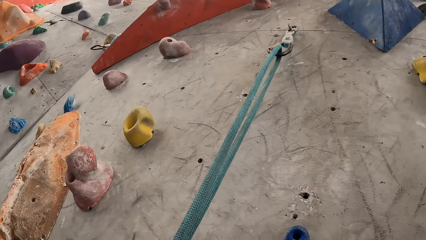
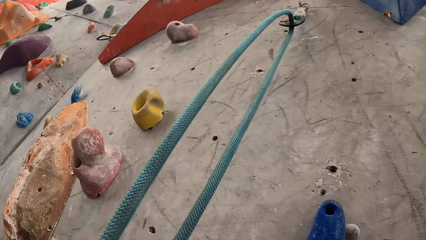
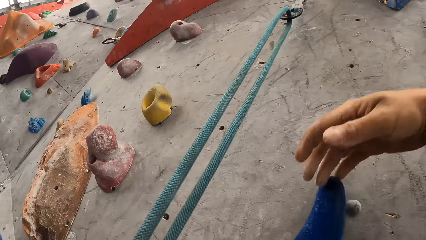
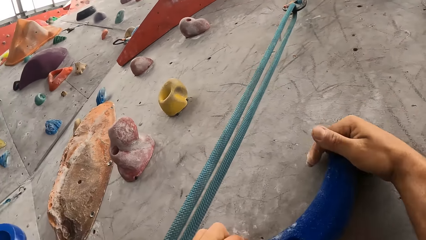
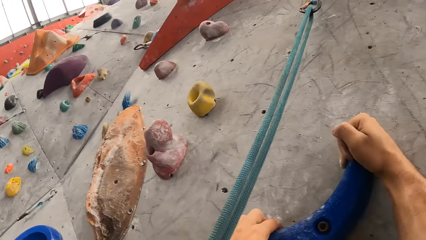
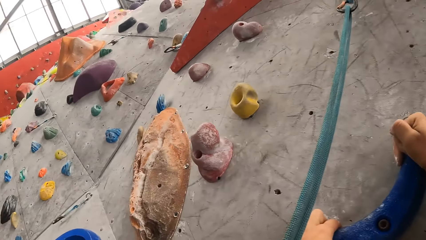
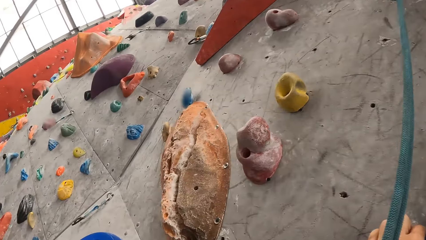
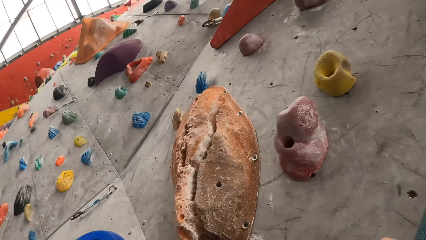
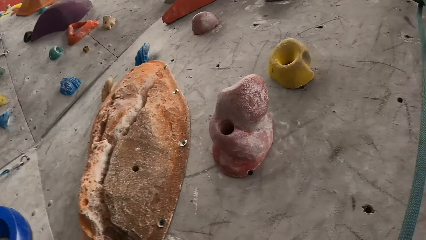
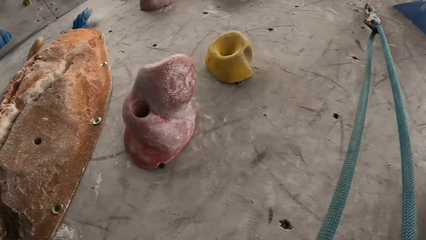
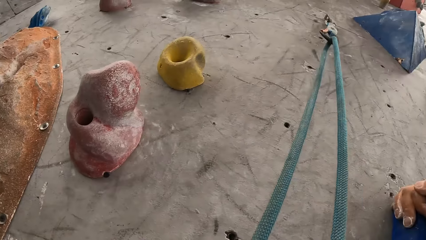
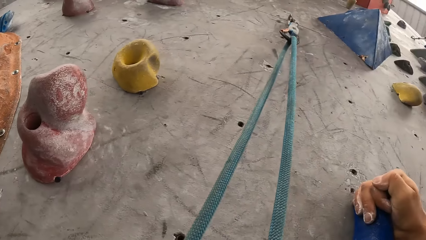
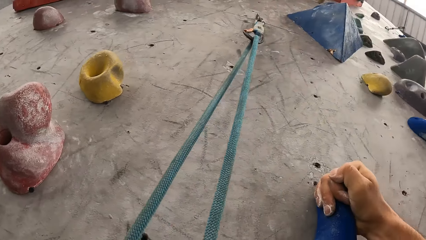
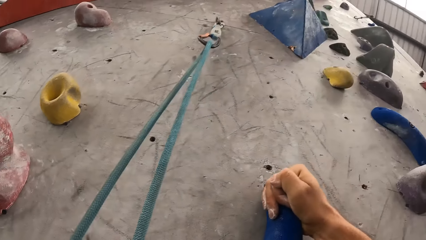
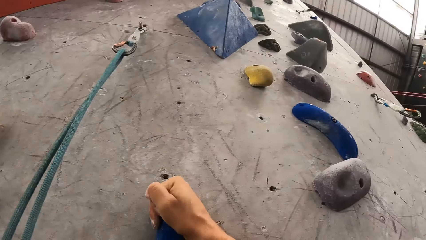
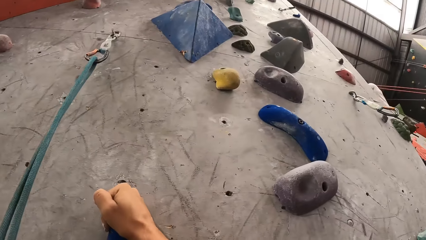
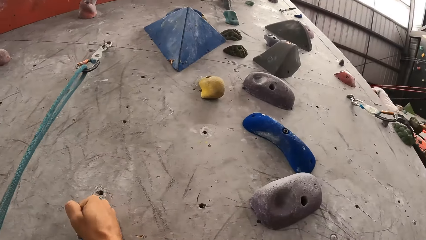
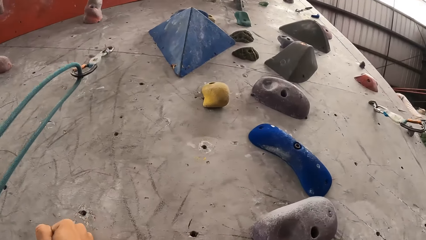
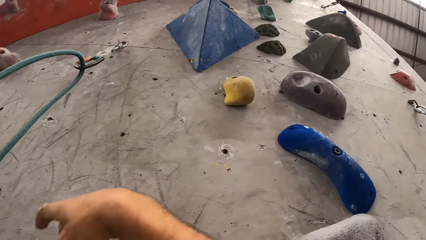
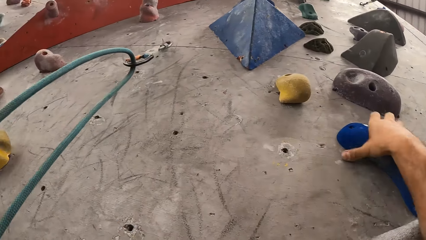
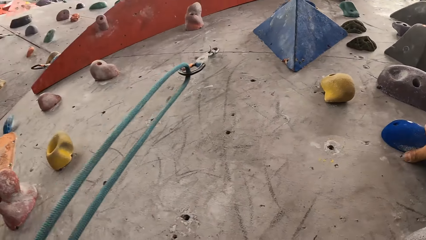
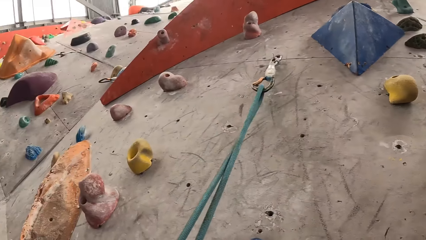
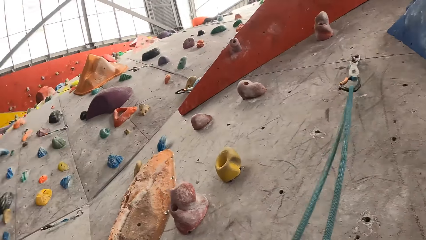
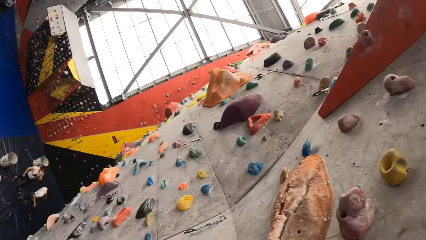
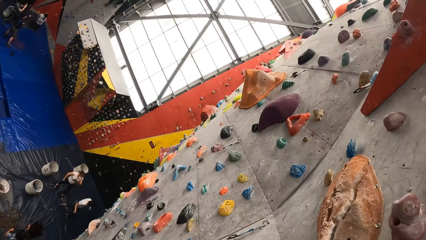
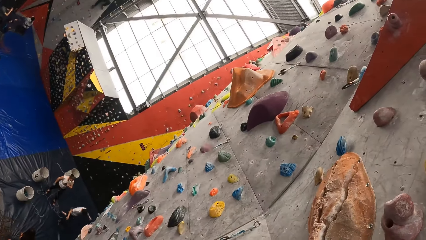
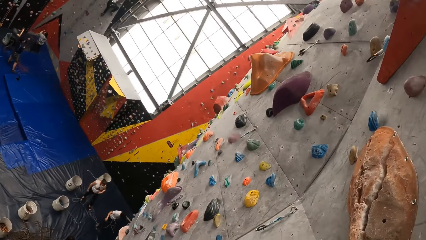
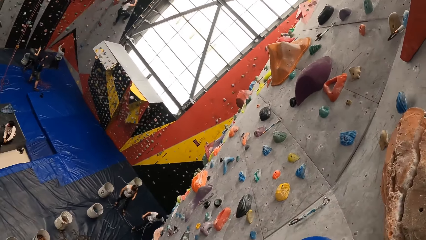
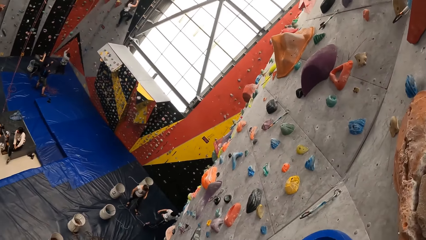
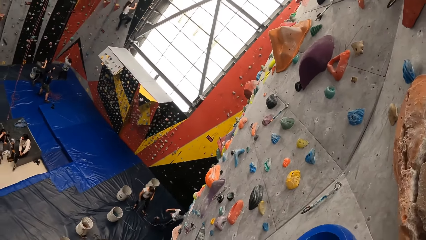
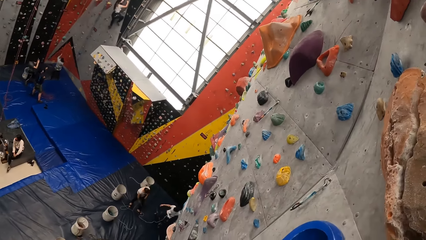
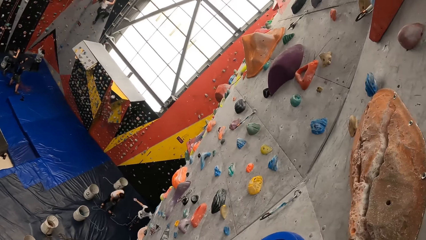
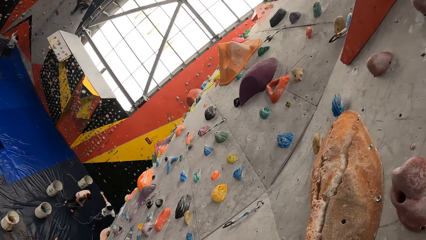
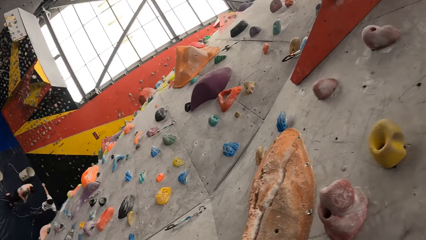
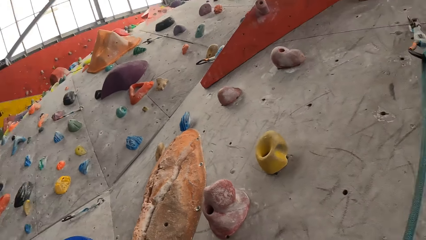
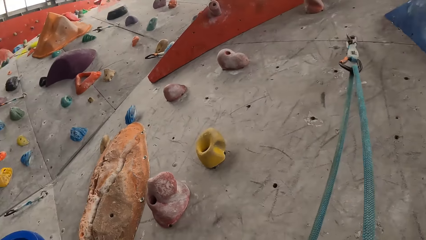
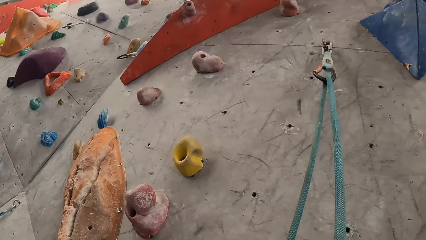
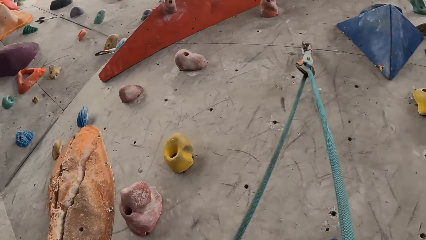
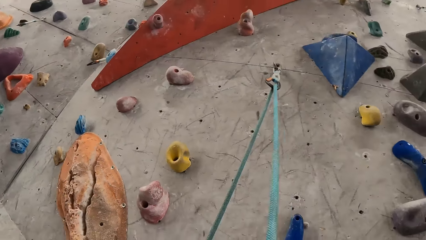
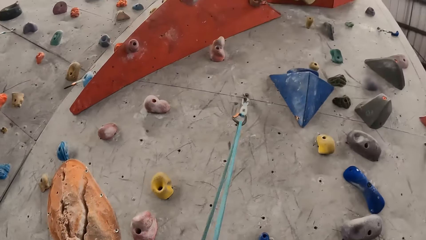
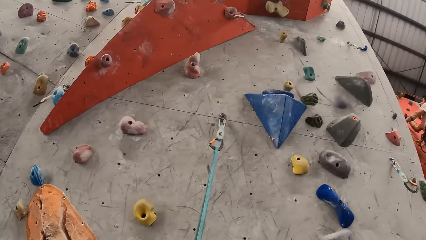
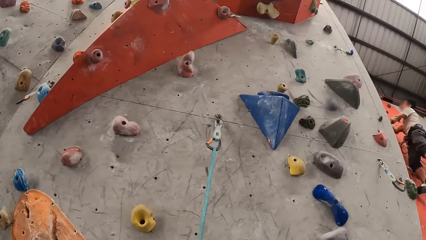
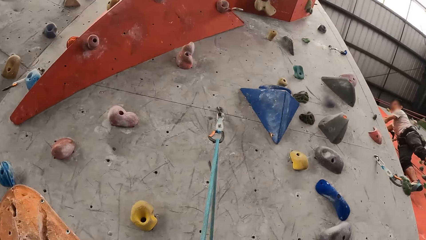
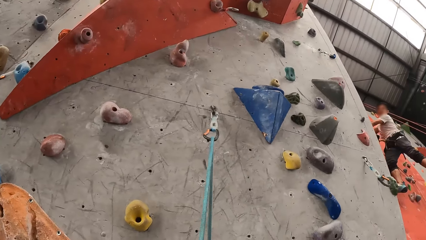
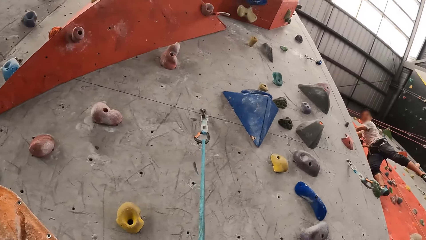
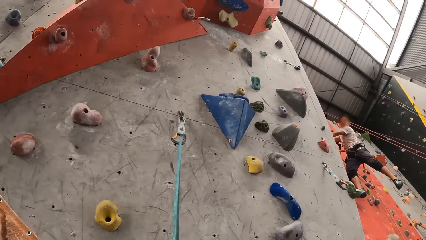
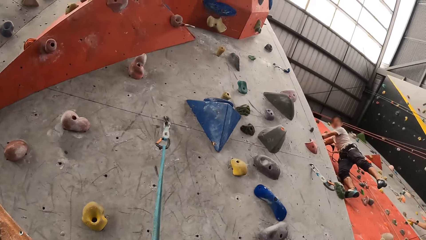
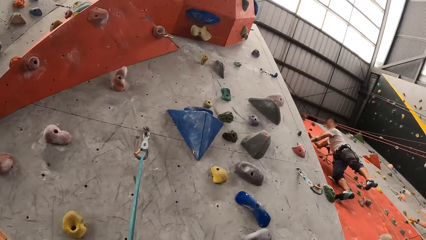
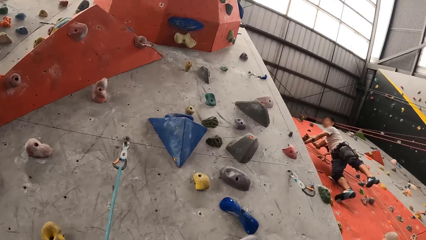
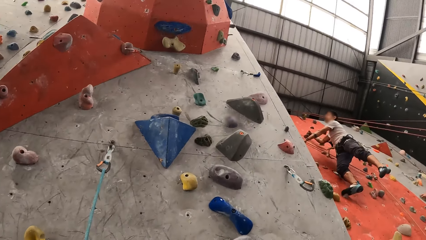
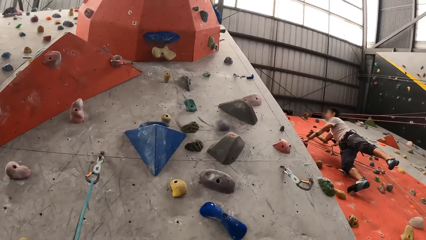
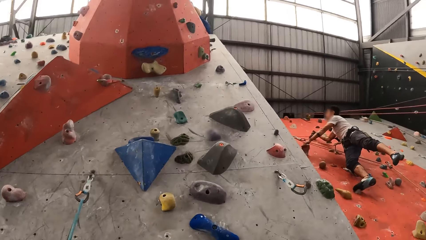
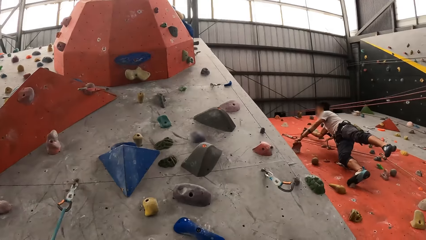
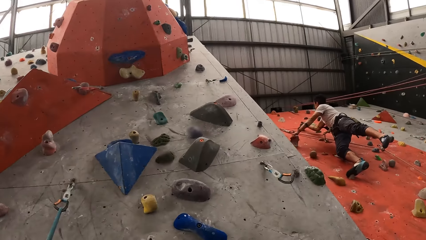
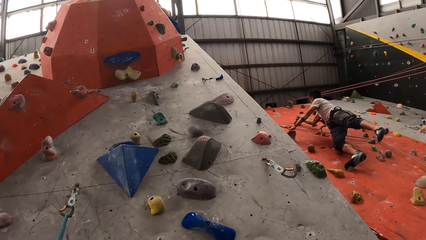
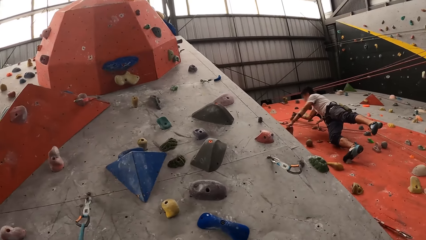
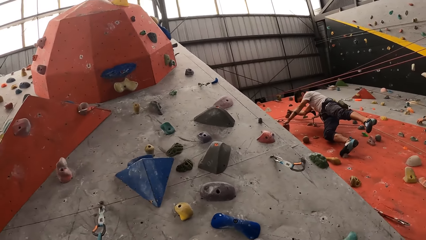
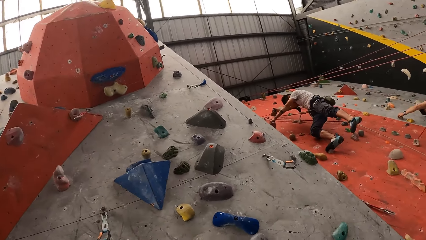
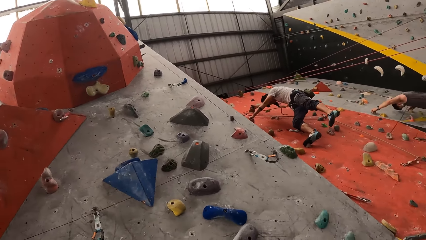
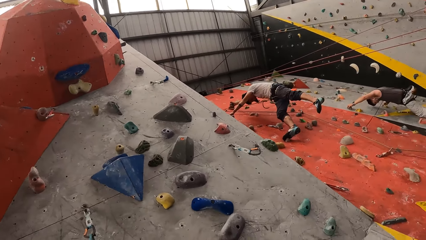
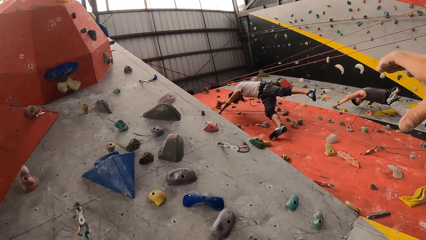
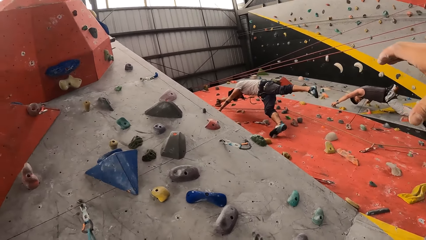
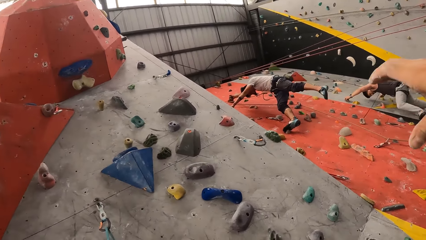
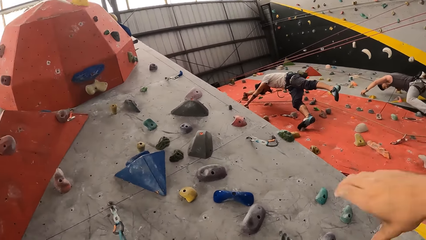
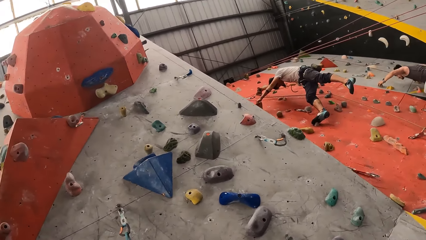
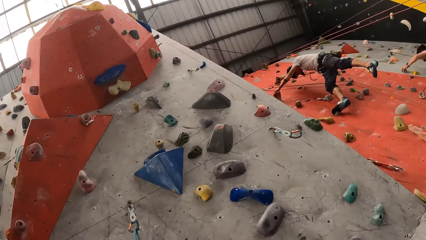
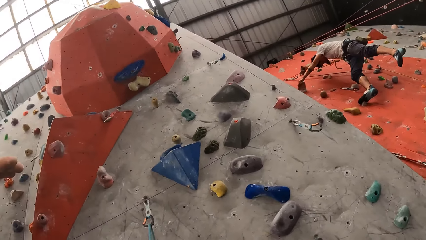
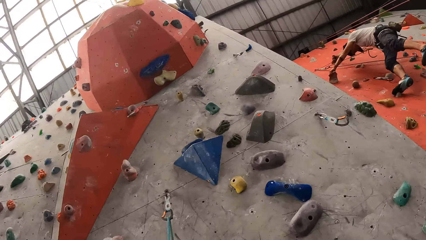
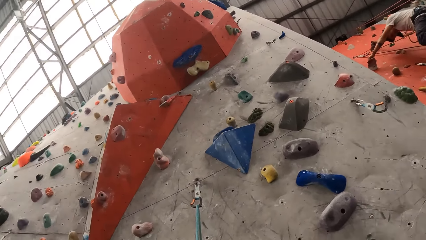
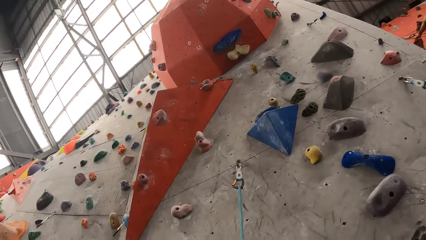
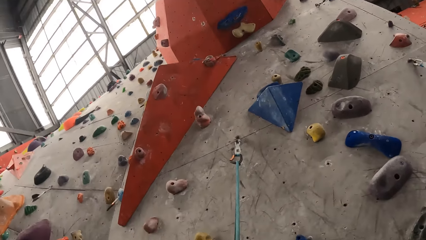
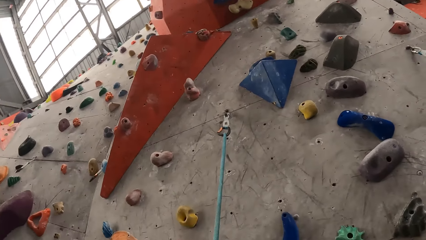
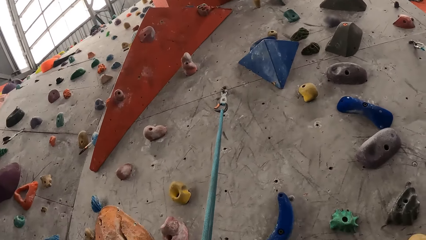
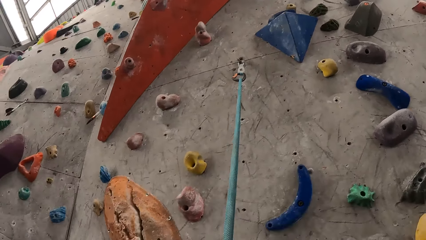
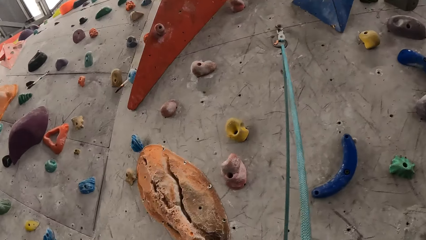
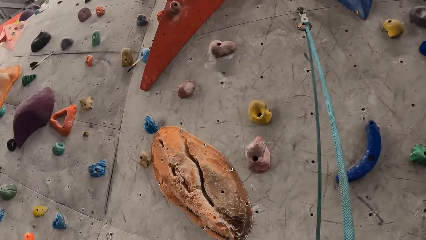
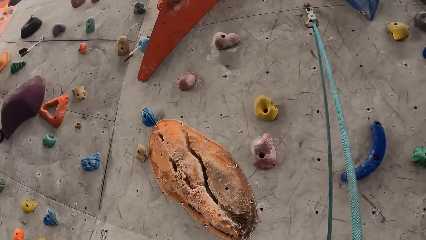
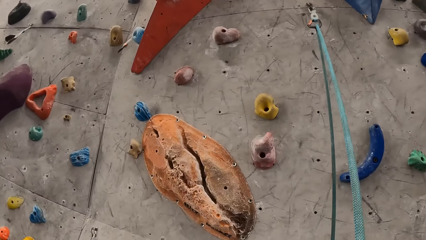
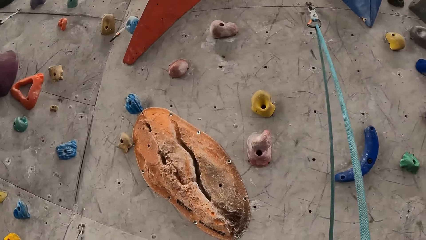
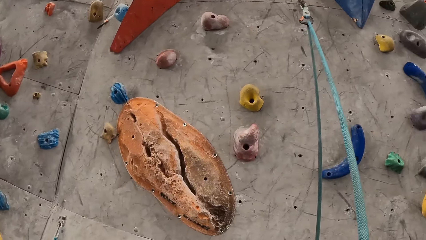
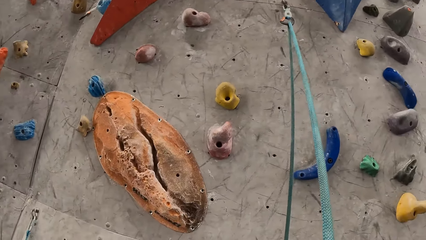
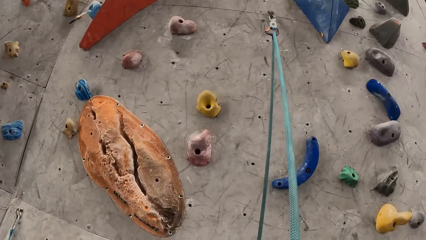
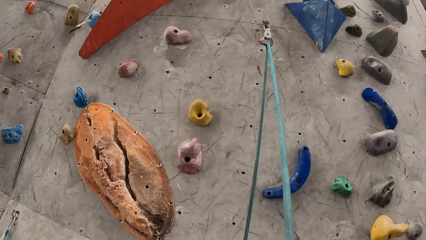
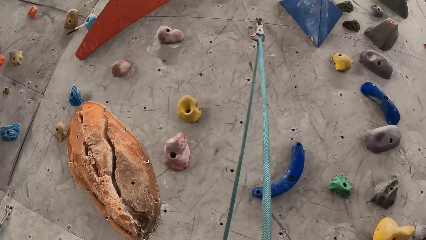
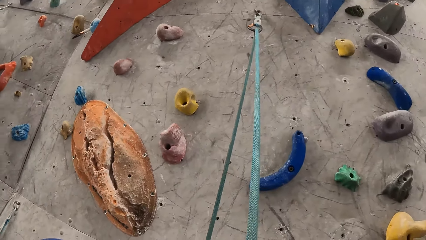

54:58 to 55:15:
The camera wearer climbs on the wall. They stare round.
